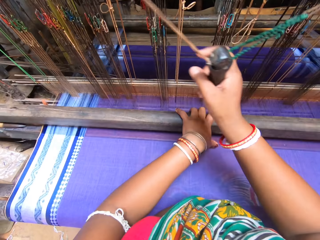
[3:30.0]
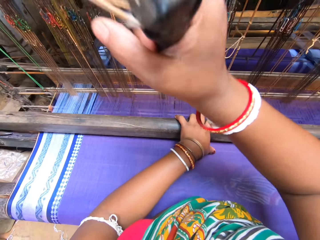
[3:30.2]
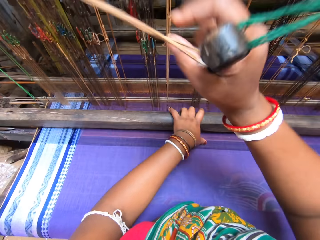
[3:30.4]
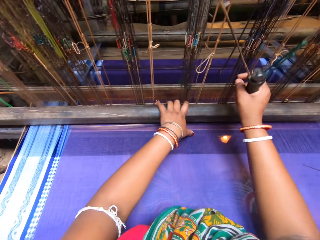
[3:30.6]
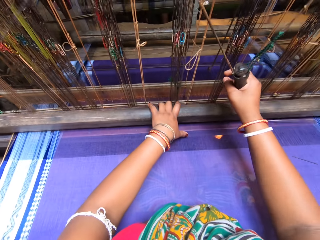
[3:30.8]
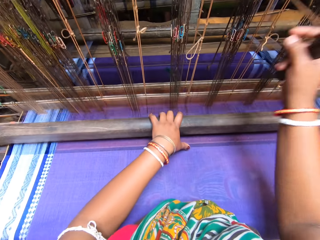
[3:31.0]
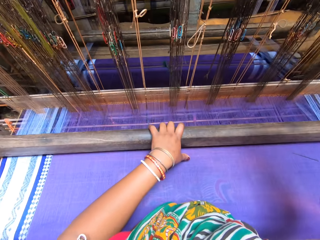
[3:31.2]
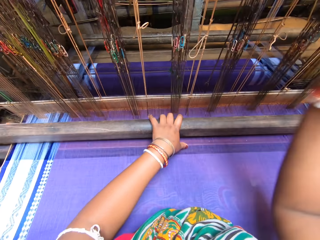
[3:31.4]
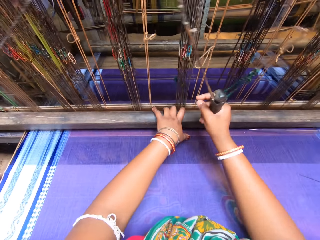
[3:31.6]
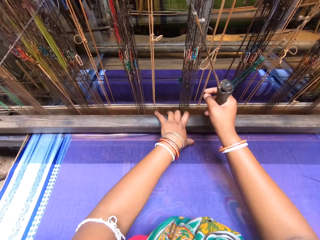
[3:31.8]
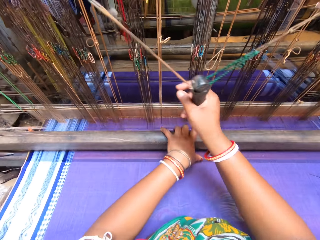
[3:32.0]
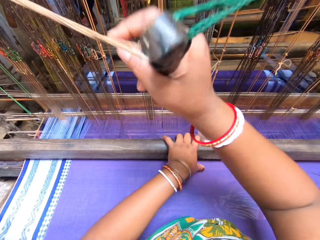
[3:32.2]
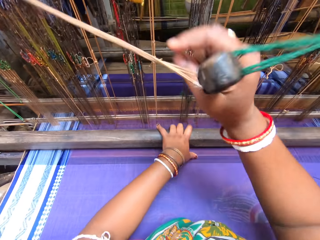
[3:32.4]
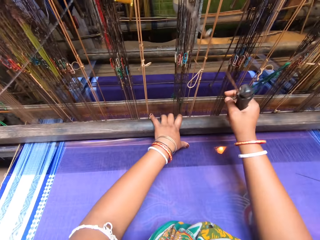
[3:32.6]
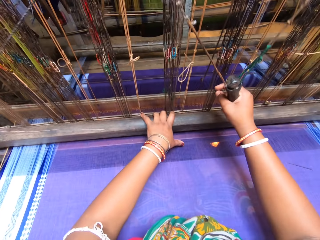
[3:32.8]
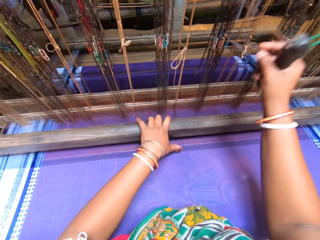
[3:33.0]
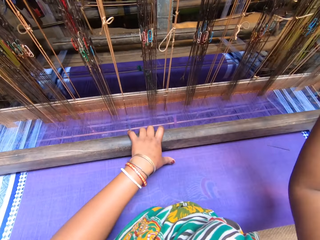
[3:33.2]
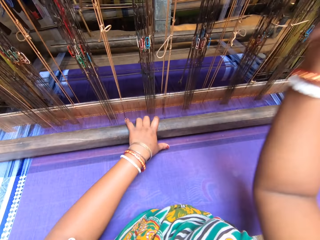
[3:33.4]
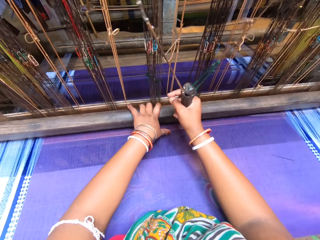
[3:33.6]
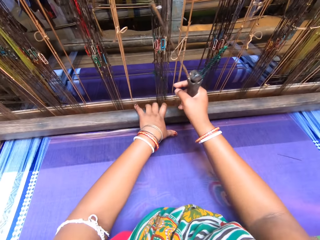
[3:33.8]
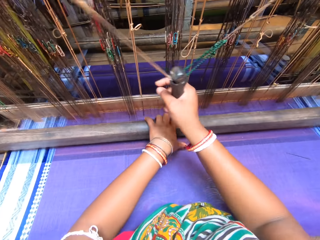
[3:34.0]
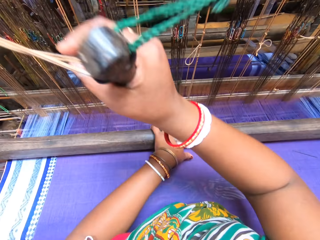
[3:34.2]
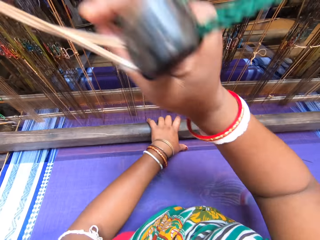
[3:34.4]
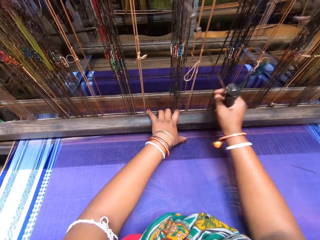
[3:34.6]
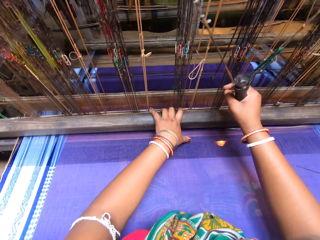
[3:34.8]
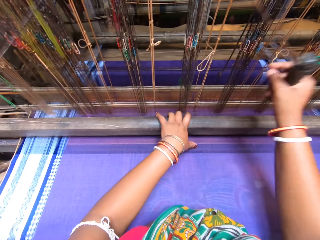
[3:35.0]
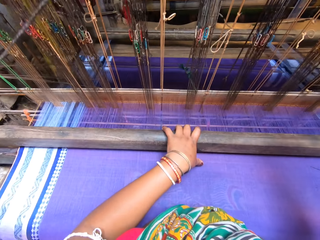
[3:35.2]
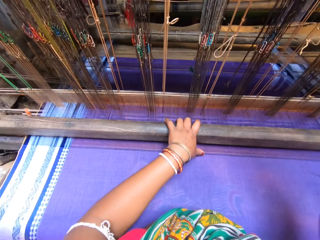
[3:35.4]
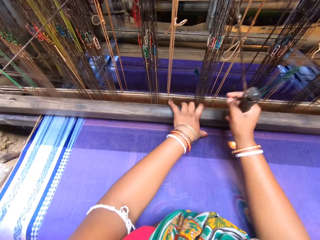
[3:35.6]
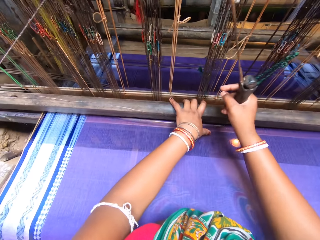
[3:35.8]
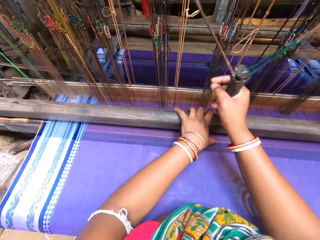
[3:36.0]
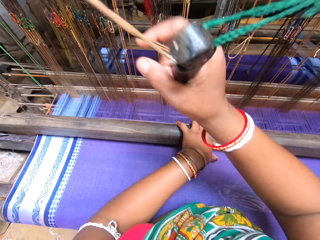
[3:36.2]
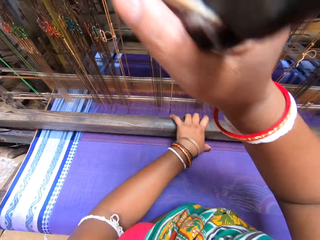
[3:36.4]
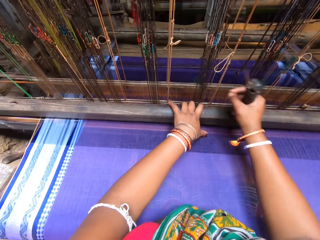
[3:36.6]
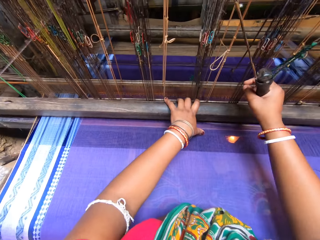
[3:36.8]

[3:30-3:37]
The camera wearer converses with the man.

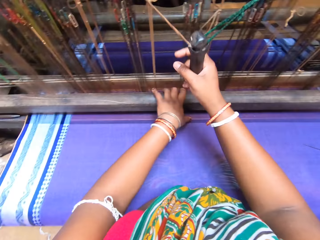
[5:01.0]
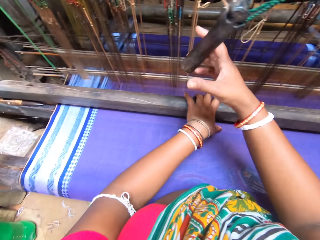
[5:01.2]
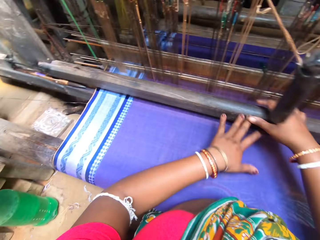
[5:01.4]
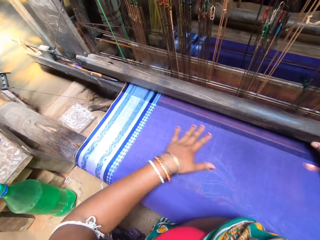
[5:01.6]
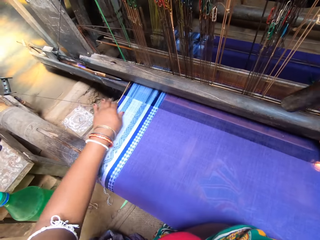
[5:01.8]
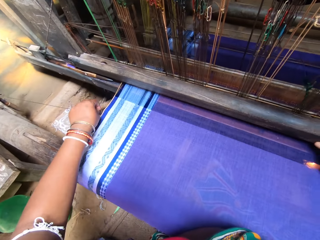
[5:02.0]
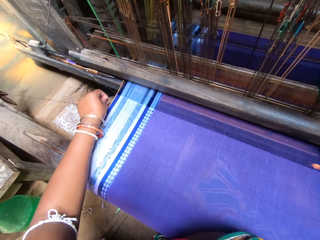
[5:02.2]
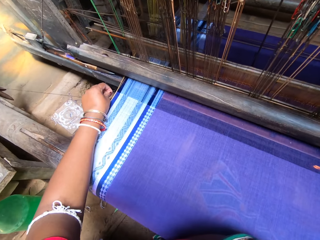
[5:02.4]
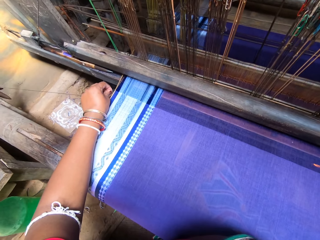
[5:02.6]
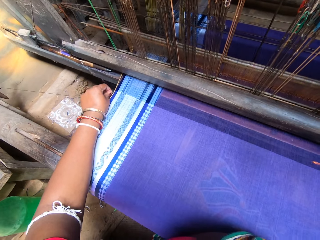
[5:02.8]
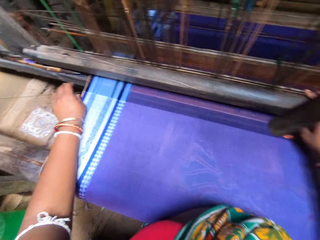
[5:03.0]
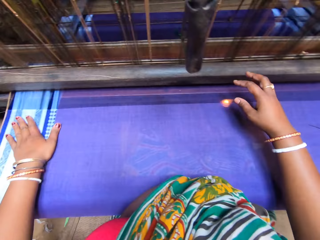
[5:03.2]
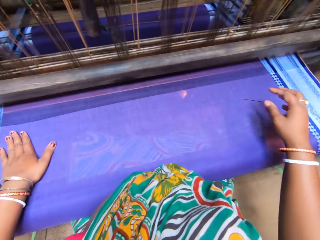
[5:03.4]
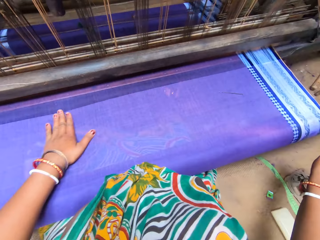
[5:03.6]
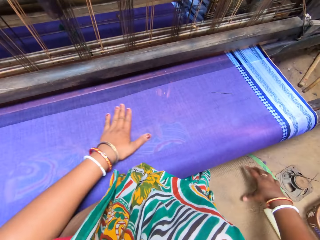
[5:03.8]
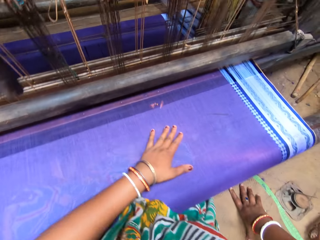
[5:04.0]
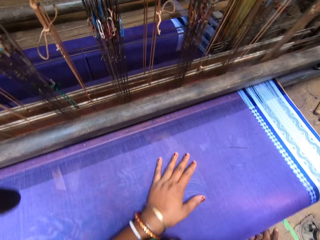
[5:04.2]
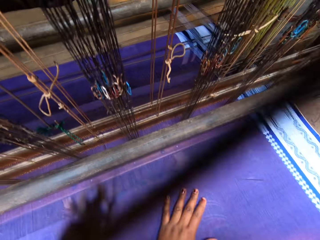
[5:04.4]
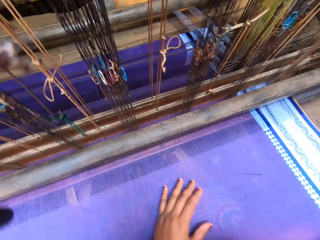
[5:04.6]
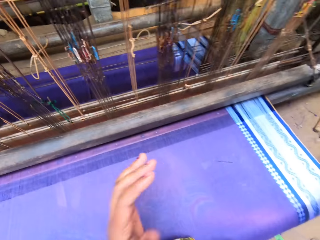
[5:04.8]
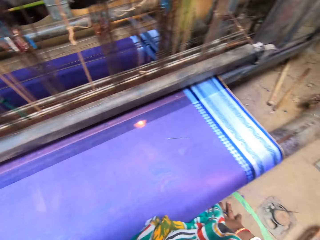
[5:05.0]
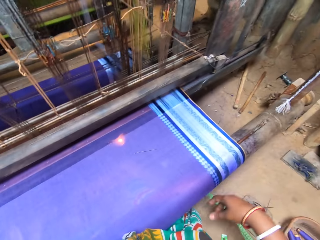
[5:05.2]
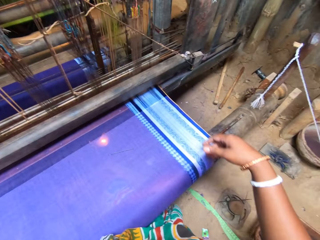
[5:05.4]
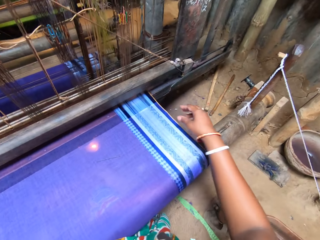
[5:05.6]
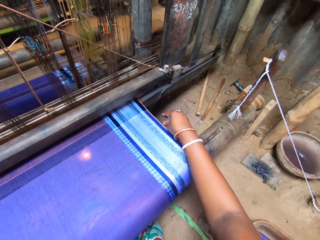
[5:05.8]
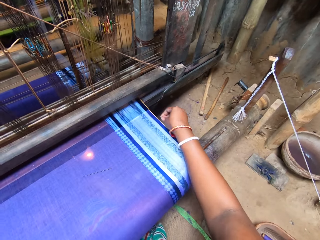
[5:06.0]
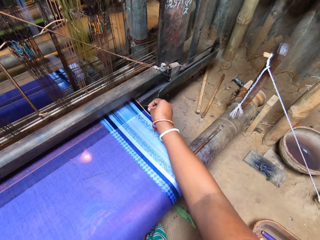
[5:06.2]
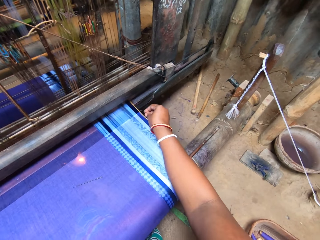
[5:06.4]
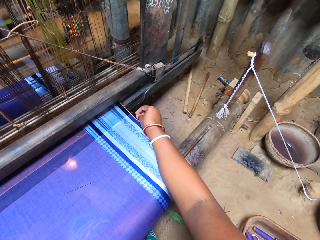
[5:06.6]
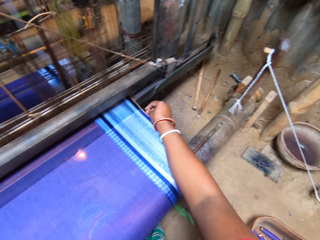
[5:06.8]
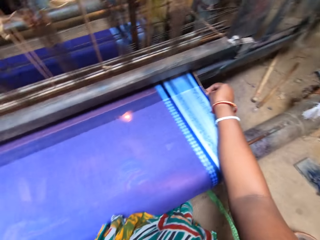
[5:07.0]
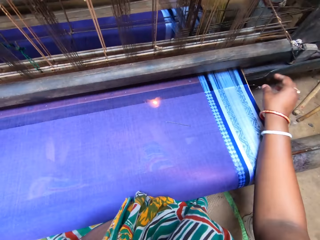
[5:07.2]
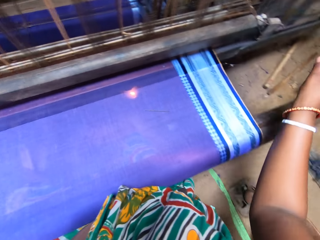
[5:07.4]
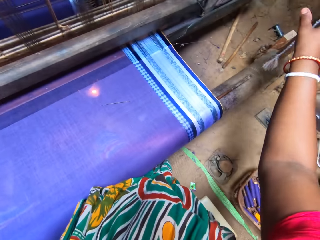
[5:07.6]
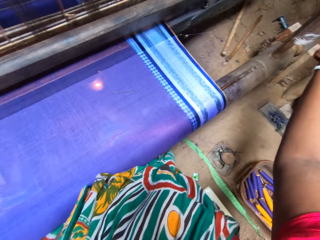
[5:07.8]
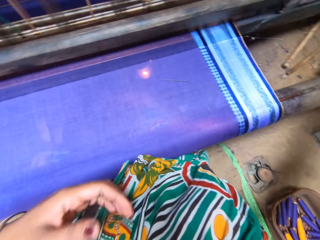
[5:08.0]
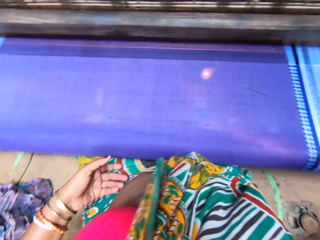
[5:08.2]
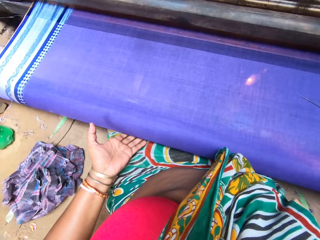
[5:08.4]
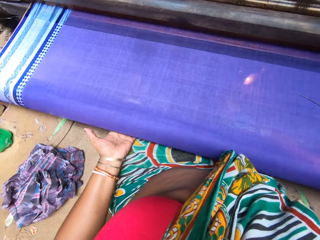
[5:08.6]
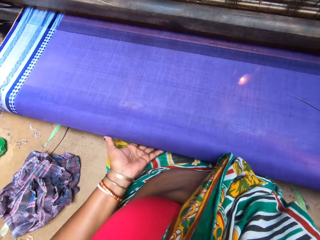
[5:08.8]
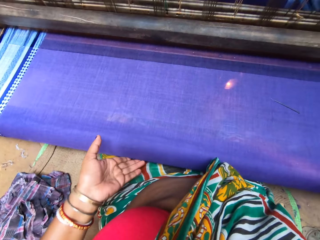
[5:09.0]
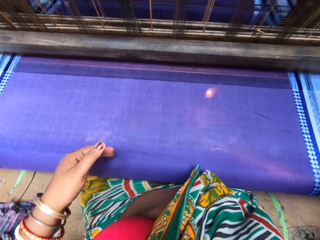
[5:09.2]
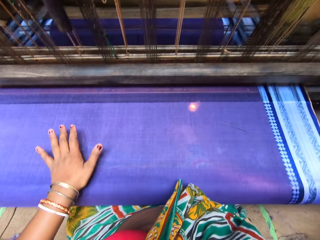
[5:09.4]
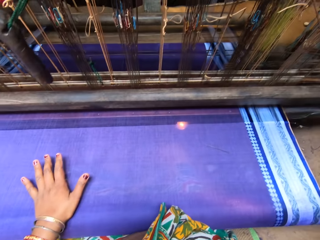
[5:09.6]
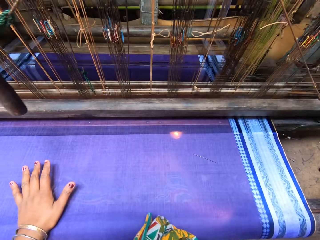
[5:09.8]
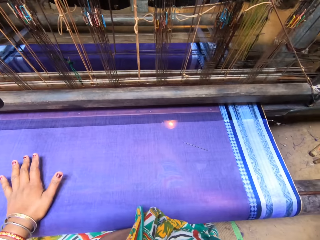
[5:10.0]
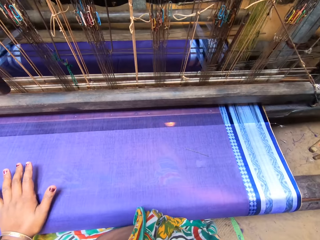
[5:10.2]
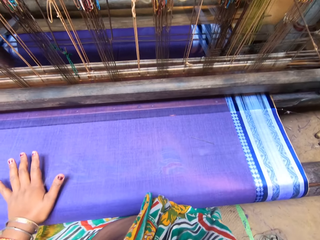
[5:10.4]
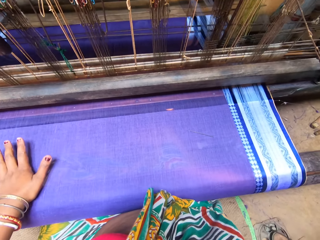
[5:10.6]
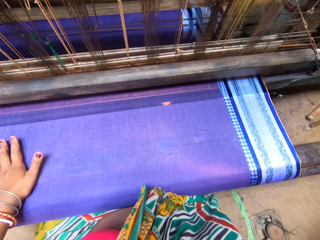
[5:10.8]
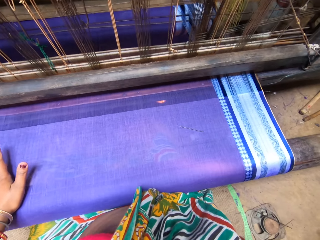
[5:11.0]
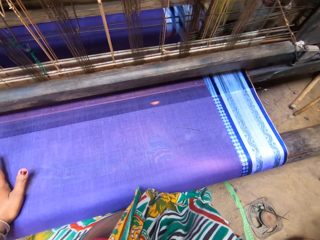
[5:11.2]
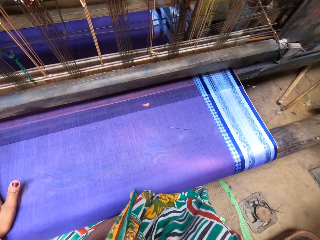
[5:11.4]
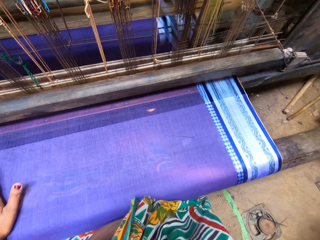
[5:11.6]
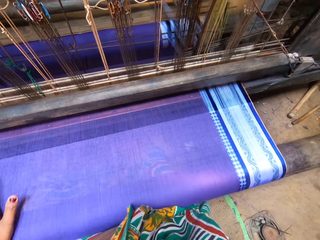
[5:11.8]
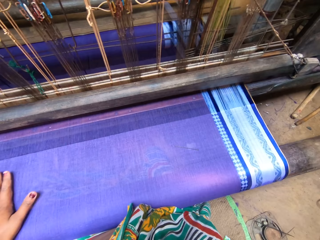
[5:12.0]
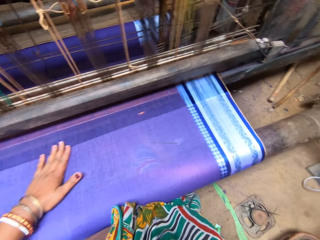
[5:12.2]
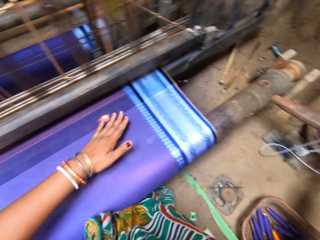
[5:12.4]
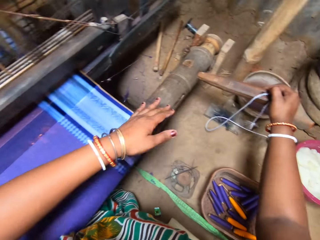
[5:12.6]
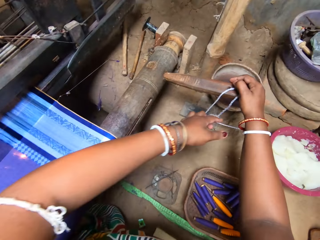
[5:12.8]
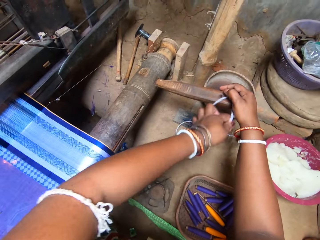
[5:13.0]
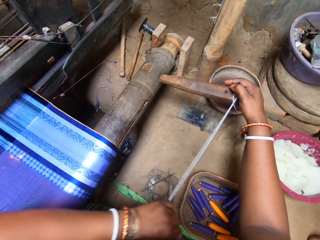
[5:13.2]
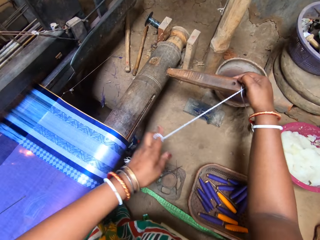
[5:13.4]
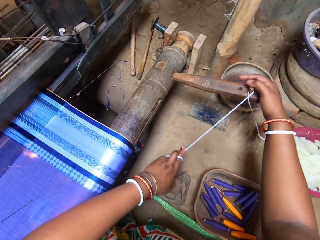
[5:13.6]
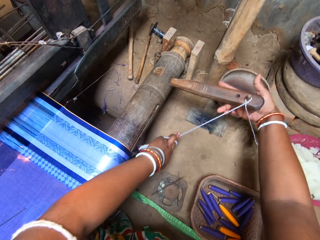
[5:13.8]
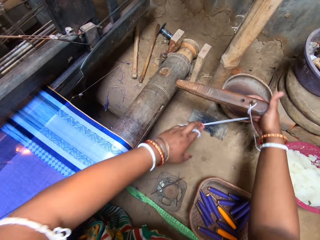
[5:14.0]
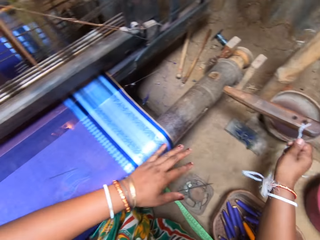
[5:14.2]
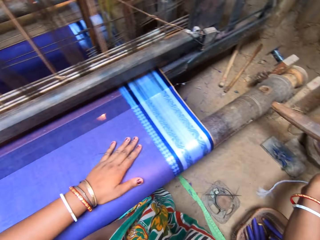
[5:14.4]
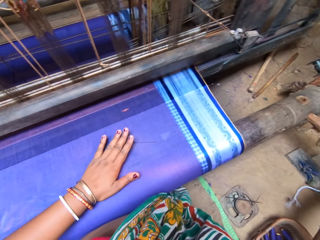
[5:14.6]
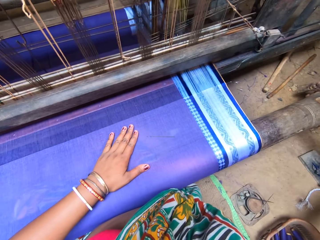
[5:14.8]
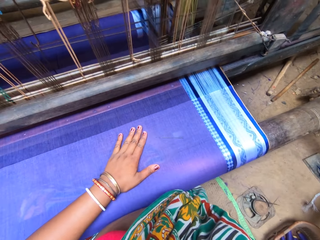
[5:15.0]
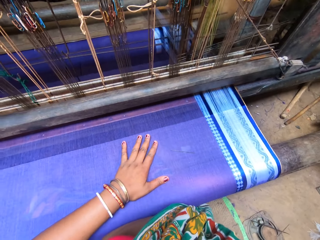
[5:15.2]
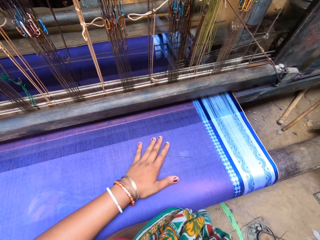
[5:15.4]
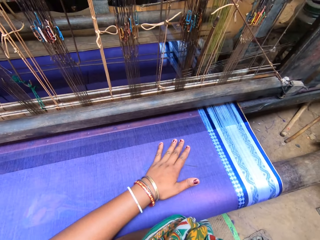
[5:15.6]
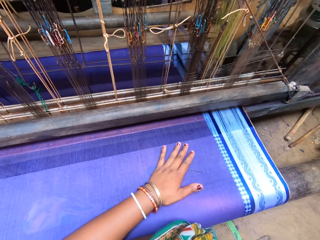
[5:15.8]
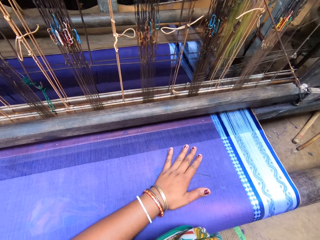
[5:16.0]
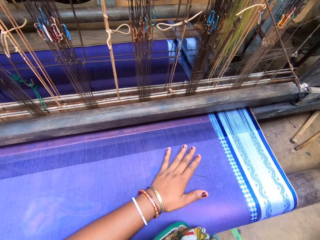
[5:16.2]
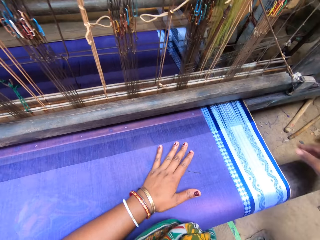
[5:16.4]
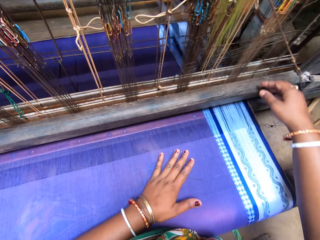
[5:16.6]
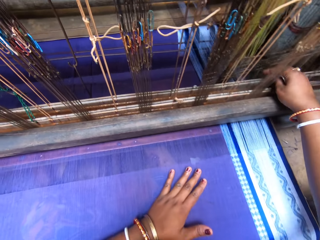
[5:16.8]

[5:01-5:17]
The camera wearer adjusts a thread with her left hand. She adjusts the textile machine. She smoothens the fabric with her left hand. She does something. She adjusts the textile machine. She adjusts the thread with her right hand. She holds a rope with her right hand. She picks something. She smoothens the fabric with her left hand. She does something. She ties the rope on a pole with both hands. She pulls a string.
